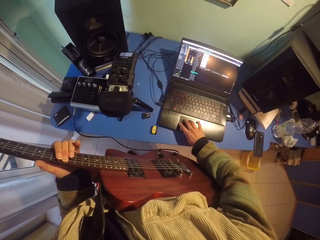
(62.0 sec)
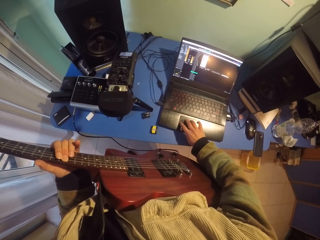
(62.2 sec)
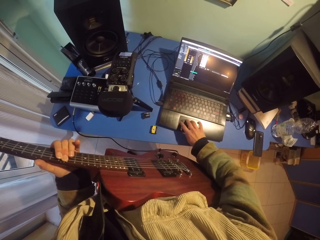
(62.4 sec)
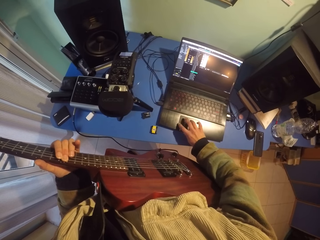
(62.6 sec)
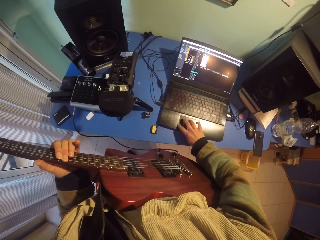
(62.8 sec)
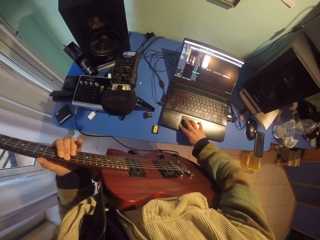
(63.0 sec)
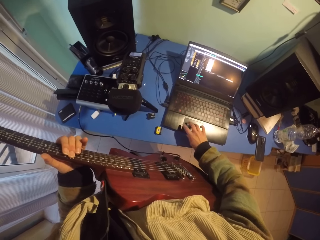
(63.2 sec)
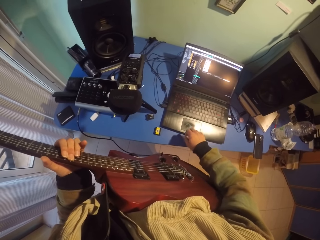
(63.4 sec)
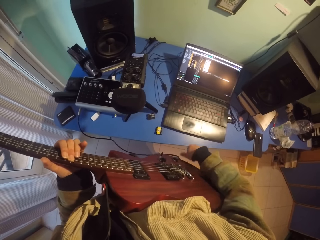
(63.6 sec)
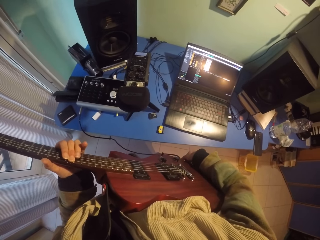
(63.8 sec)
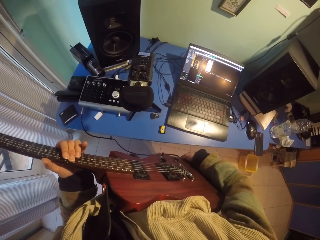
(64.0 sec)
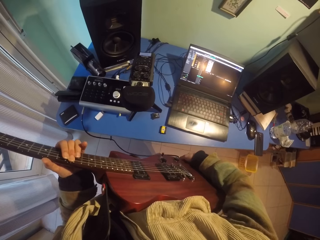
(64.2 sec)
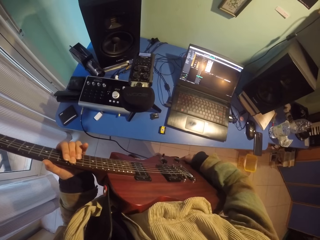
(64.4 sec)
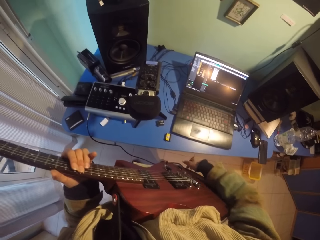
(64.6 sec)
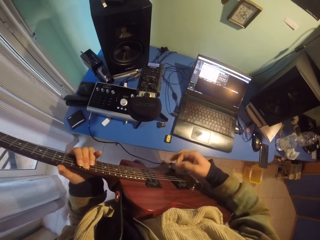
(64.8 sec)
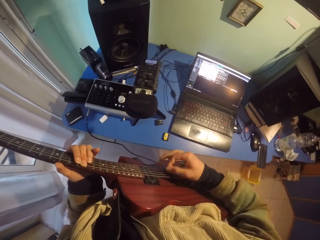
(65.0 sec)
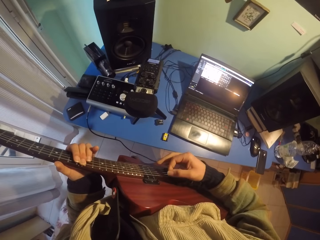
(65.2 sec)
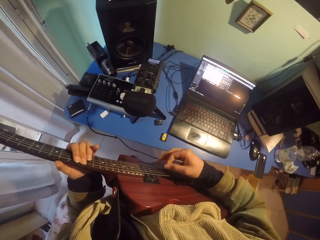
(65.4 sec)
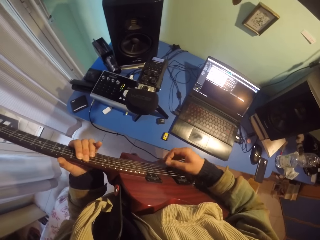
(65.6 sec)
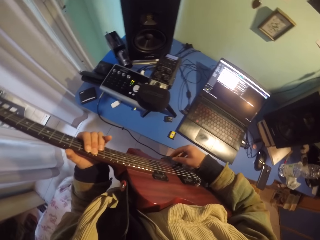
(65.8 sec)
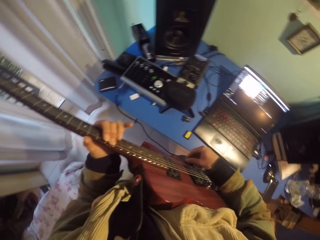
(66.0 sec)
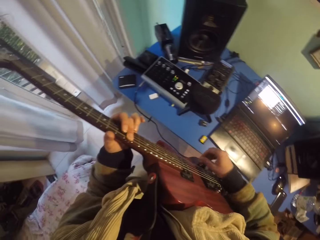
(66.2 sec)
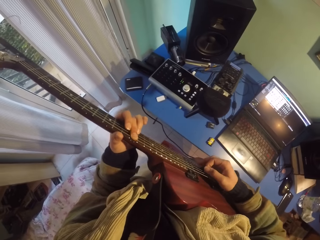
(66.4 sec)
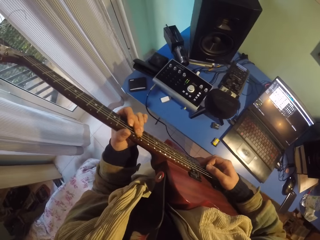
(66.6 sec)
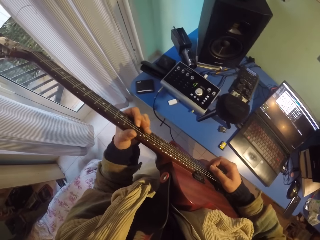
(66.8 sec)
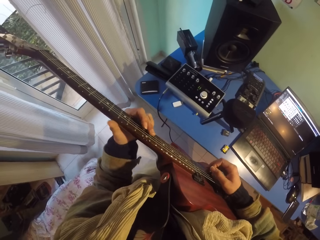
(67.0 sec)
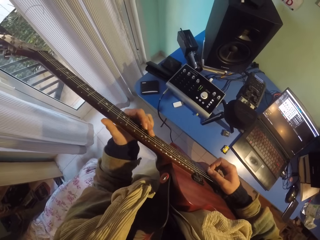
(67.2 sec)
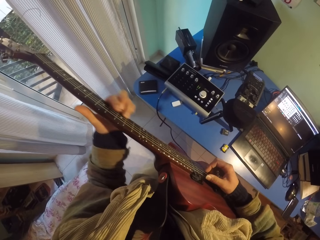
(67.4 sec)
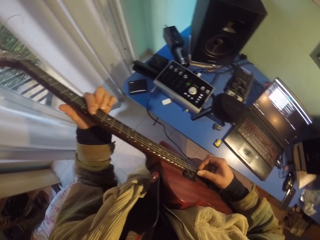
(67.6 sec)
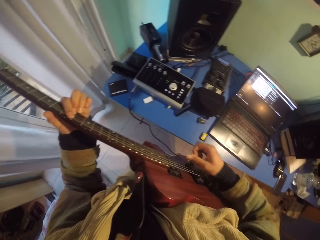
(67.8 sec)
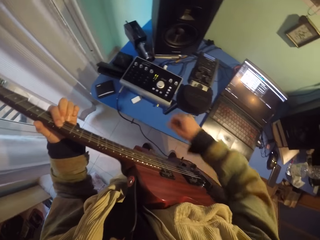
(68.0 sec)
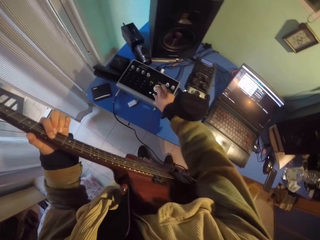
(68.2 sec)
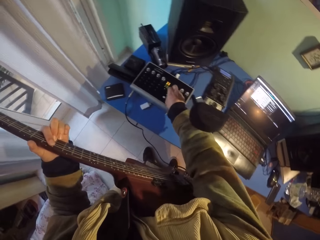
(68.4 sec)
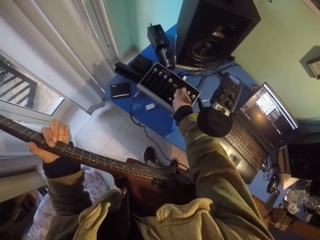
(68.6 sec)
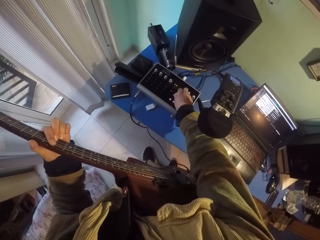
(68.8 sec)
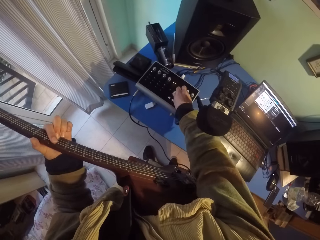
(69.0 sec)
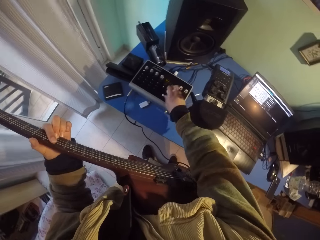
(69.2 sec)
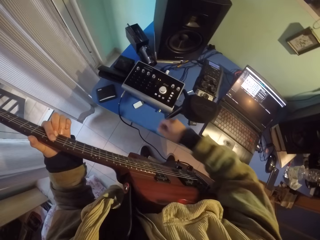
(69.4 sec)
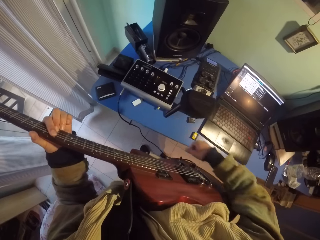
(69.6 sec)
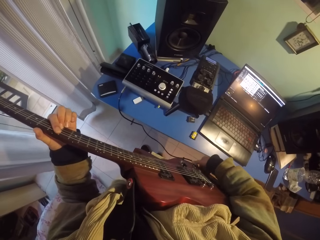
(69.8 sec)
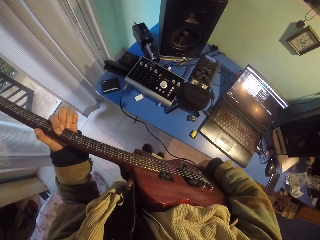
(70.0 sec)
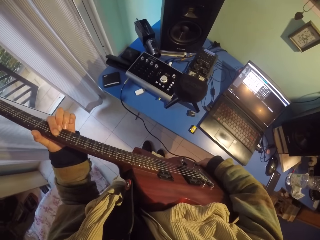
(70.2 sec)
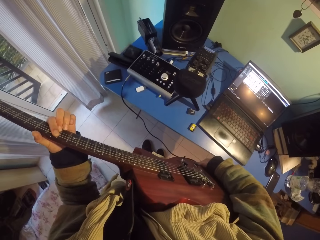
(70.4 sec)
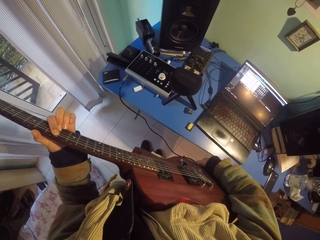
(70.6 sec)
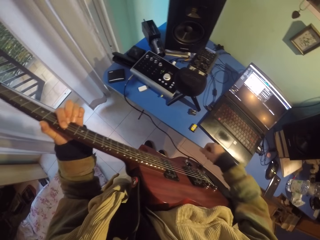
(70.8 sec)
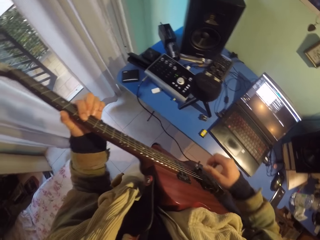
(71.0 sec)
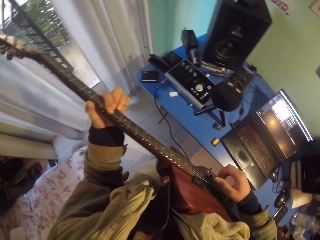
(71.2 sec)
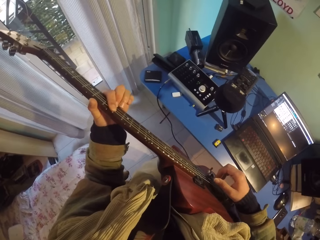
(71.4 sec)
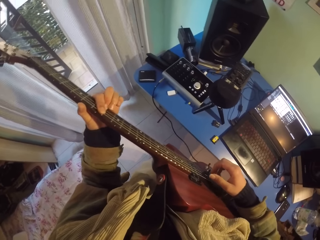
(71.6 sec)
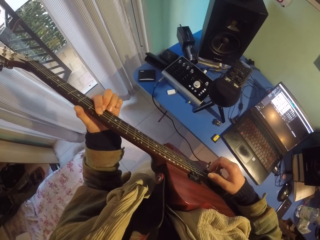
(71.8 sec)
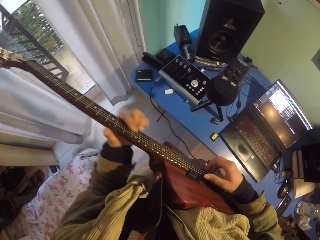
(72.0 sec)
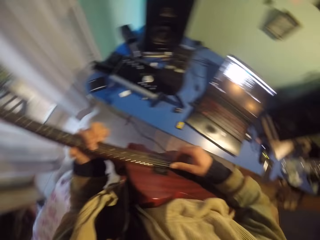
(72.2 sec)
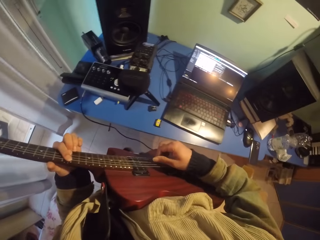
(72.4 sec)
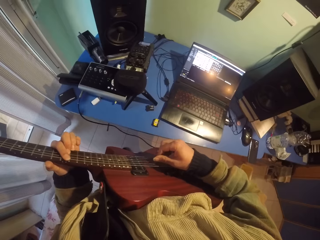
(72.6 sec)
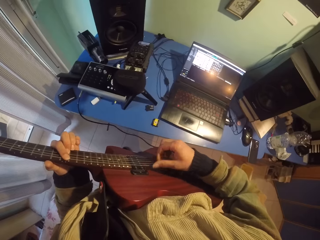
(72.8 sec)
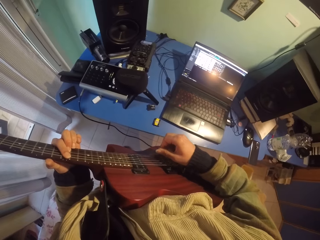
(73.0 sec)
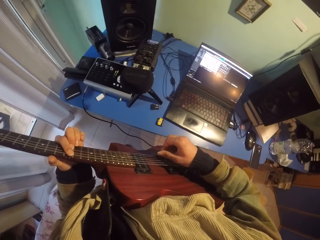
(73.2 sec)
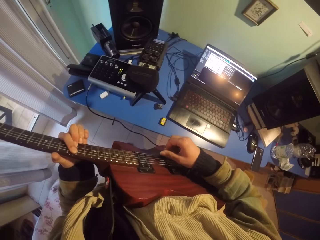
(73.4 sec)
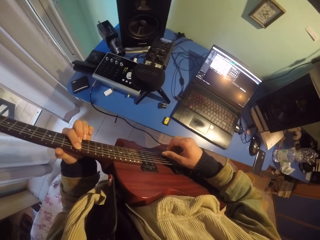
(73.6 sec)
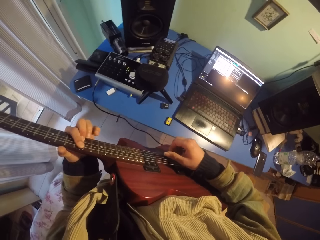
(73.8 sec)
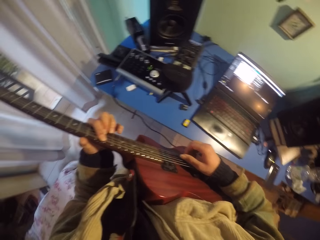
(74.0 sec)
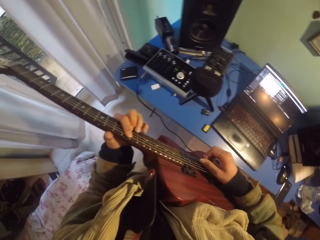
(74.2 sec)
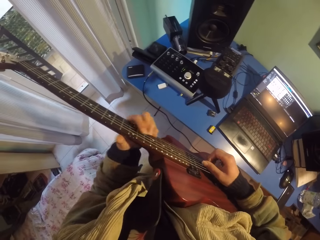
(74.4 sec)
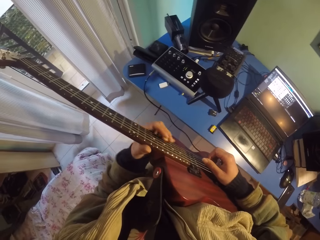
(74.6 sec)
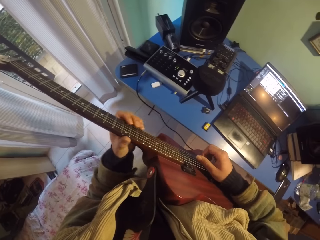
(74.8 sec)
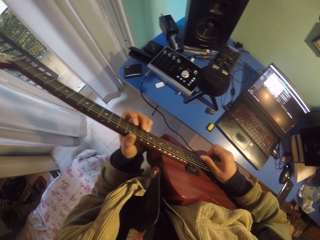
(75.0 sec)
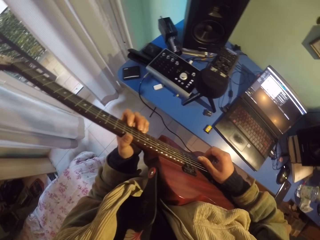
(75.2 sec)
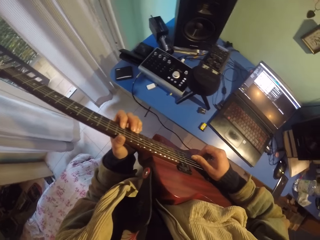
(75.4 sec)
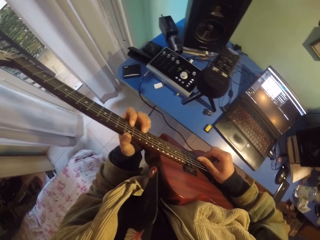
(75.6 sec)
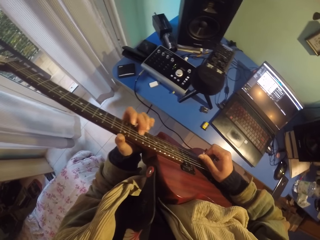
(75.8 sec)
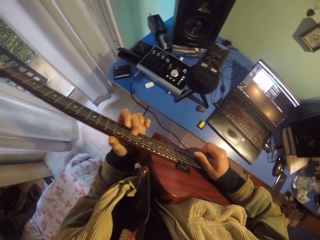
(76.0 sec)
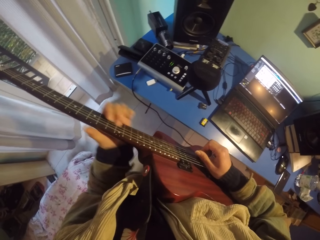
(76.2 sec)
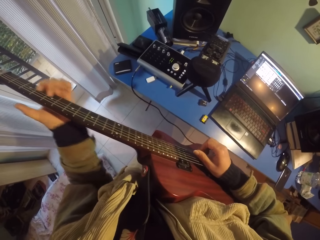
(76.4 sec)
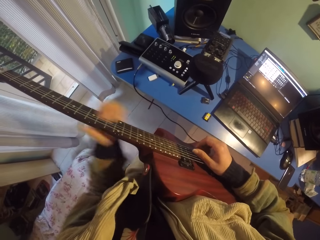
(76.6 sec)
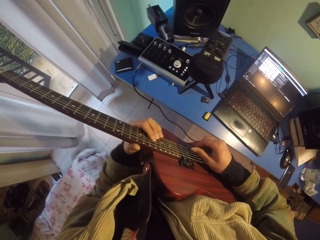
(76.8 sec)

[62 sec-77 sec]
The camera wearer plays the guitar. They operate the equalizer. They play the guitar.
